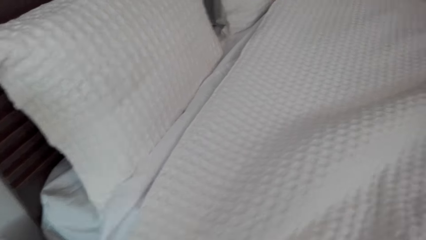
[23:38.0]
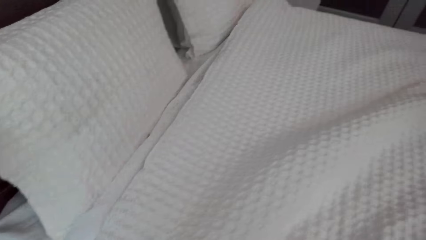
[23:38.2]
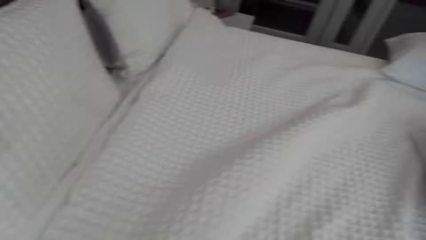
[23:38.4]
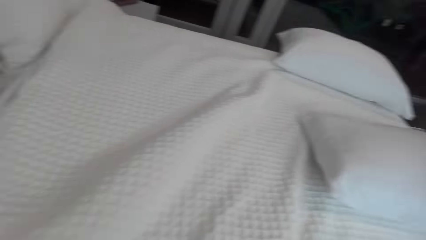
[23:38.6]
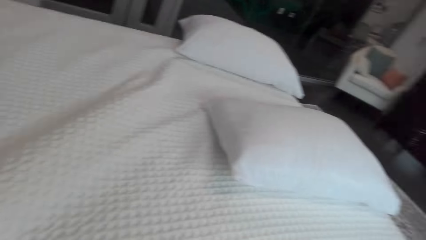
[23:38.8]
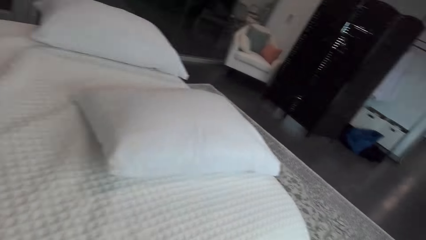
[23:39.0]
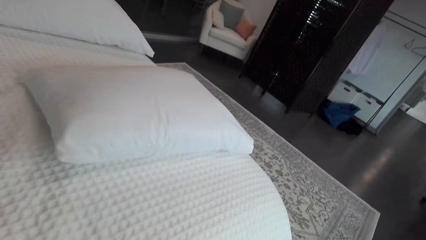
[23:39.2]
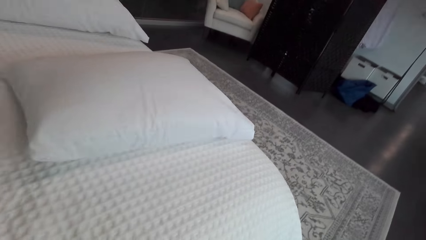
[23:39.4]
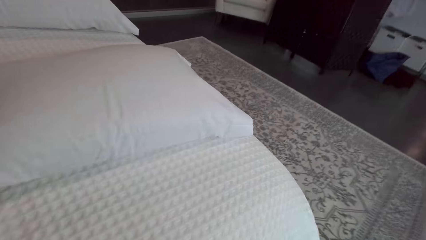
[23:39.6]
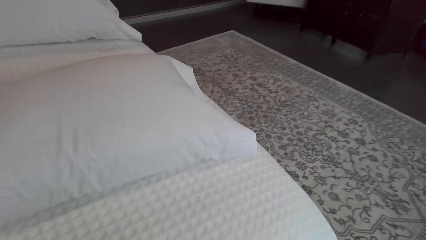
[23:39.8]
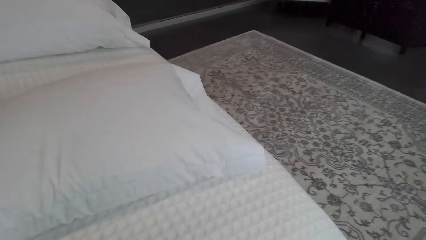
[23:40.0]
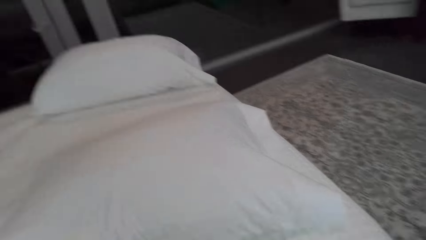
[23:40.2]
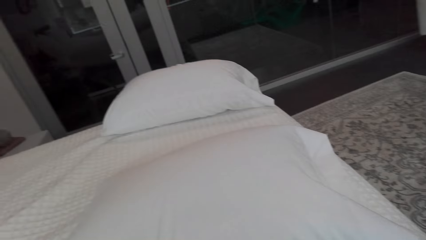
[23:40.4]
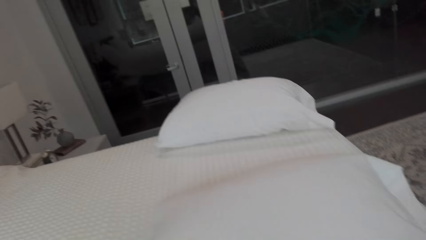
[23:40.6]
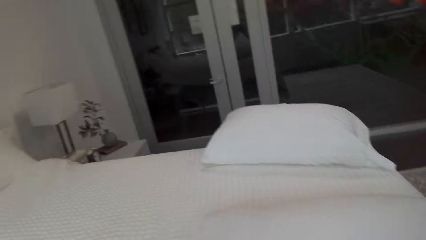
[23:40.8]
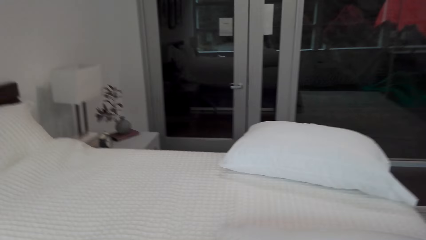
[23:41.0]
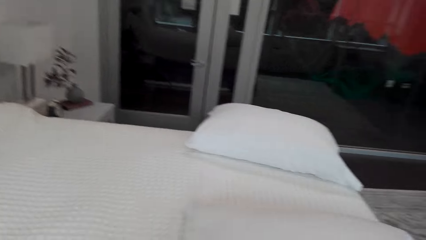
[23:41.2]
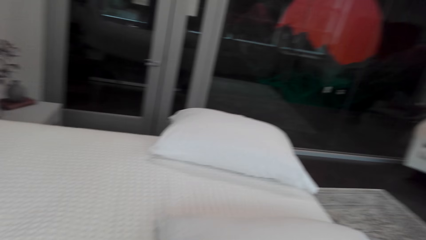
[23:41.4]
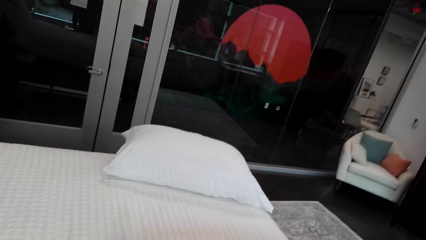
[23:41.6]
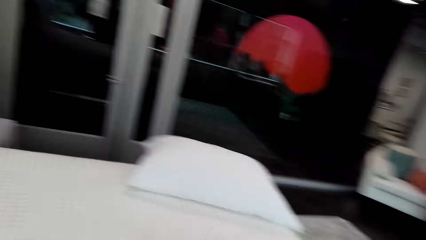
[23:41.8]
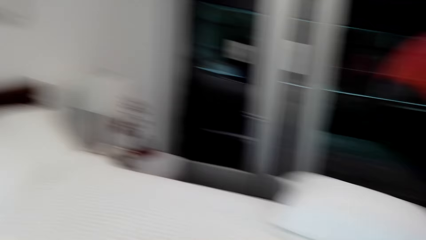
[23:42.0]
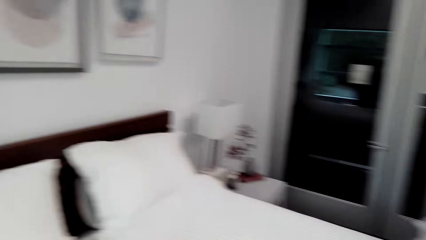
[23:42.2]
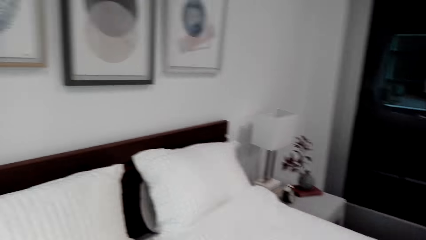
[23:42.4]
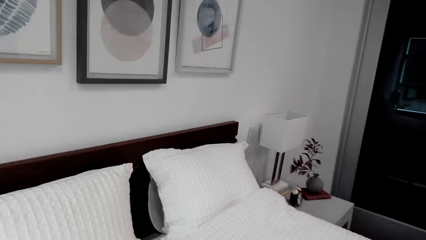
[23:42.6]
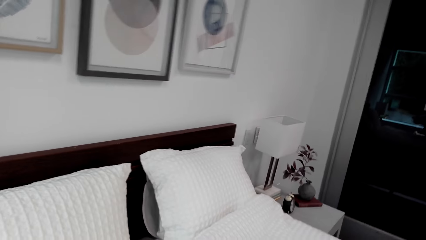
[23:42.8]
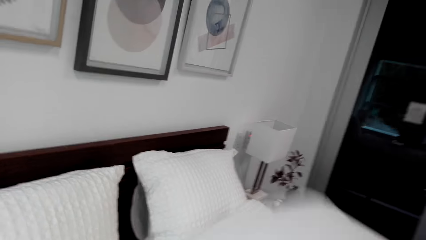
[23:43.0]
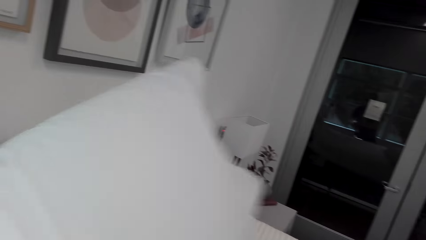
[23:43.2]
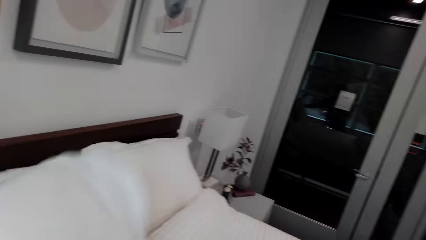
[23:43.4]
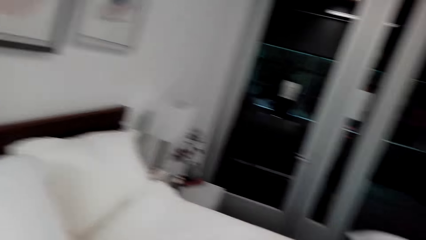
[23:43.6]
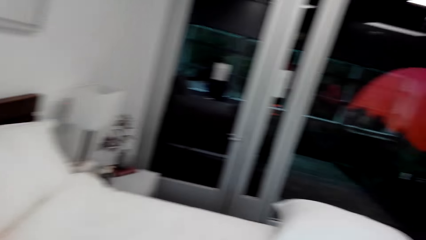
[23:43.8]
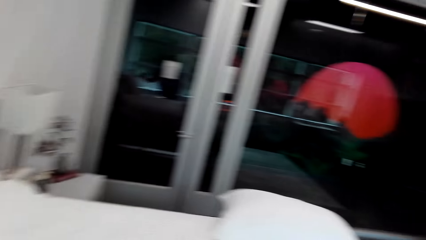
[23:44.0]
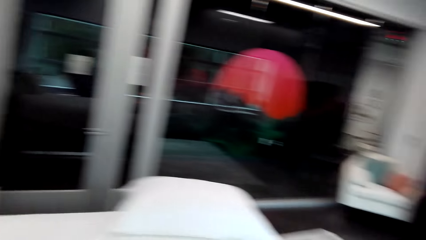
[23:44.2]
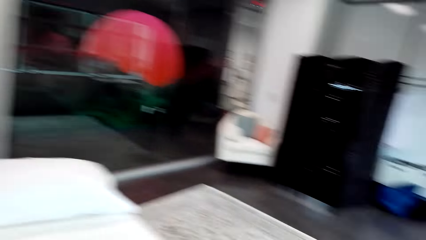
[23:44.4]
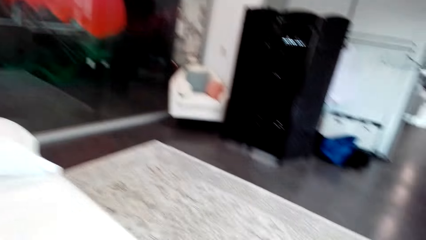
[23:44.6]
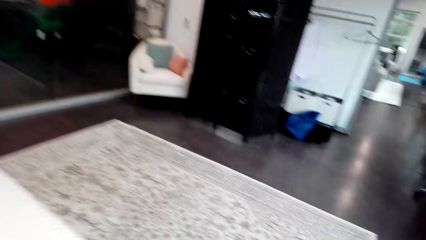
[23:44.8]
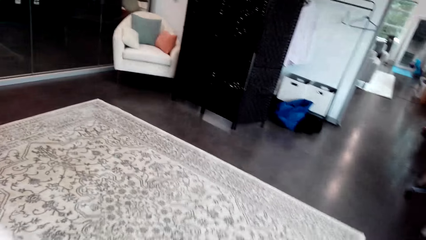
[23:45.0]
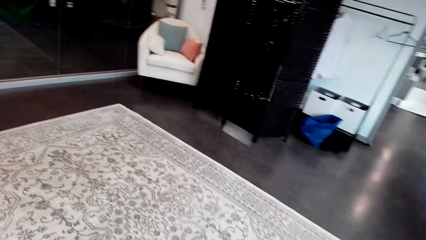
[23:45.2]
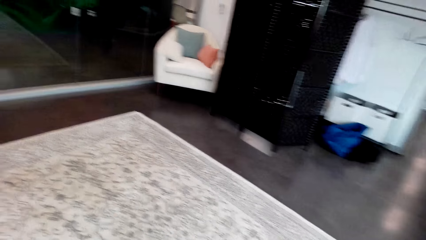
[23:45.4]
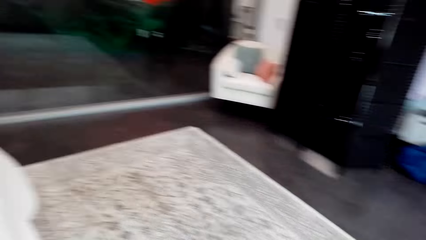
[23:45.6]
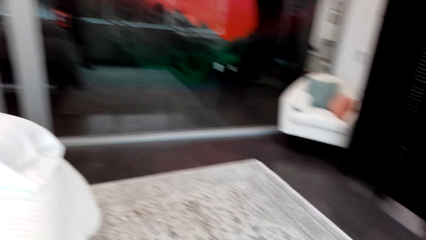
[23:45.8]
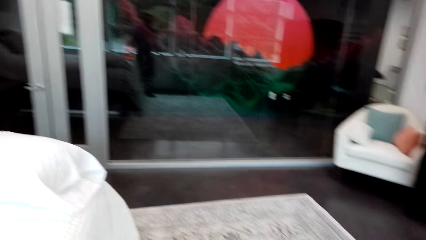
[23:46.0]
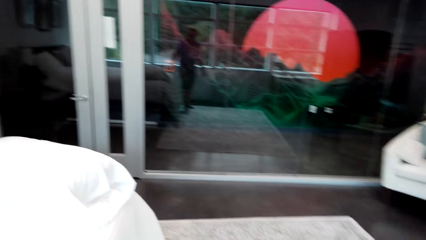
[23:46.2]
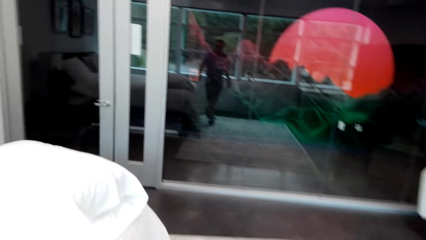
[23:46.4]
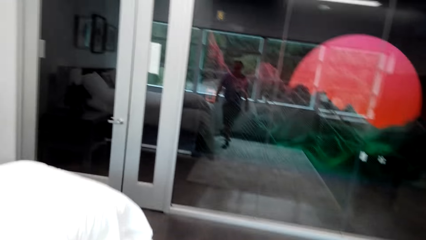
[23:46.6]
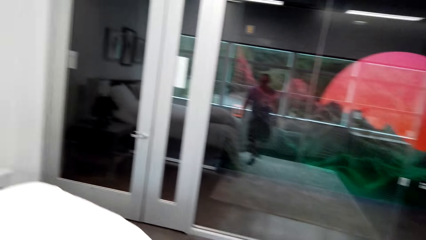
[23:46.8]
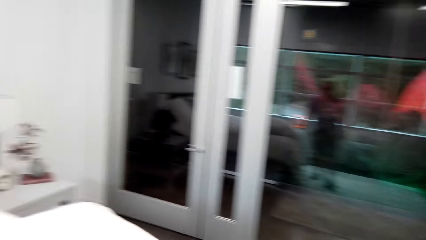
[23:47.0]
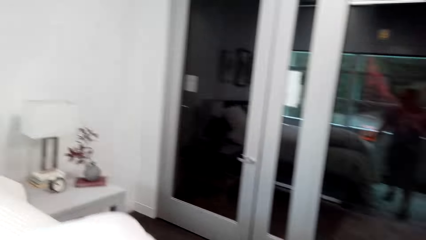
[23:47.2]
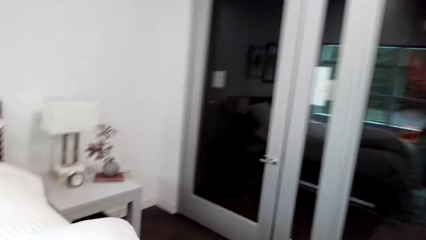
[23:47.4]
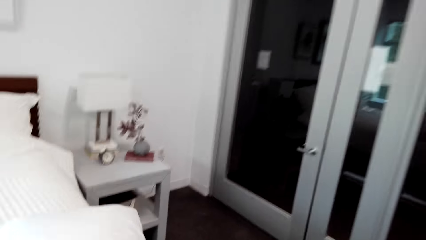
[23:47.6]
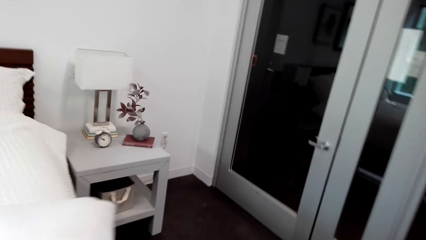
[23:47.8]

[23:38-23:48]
The camera wearer walks around. They pick the pillow. They throw the pillow on the bed. They pick the pillow.

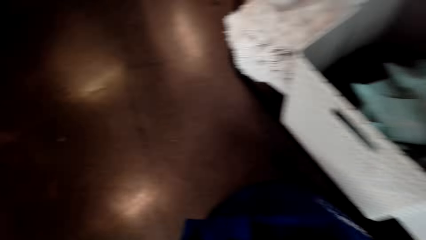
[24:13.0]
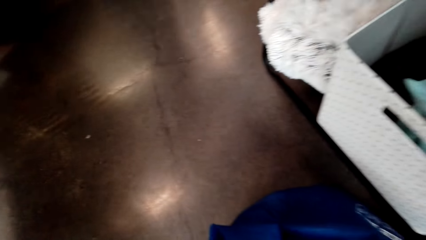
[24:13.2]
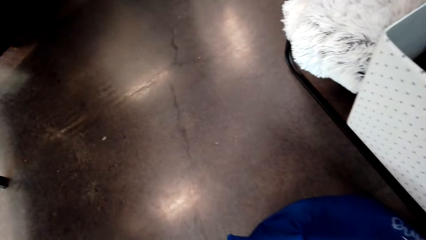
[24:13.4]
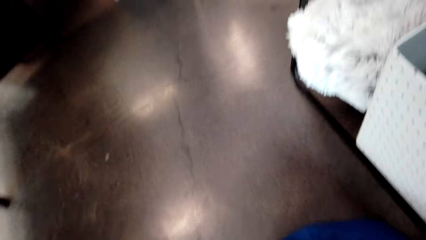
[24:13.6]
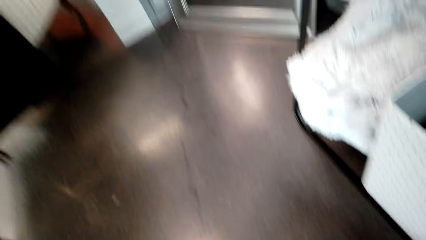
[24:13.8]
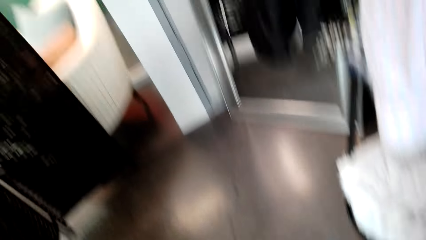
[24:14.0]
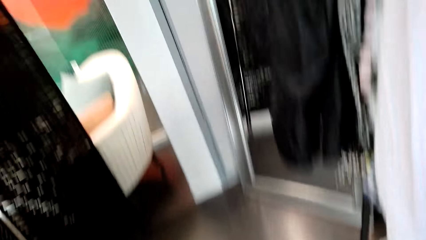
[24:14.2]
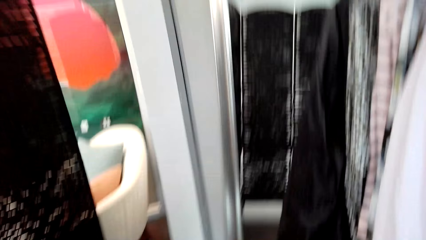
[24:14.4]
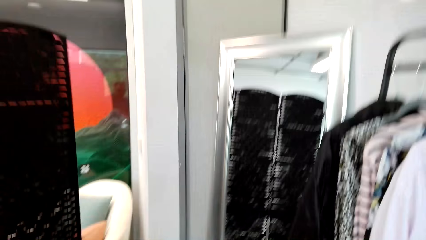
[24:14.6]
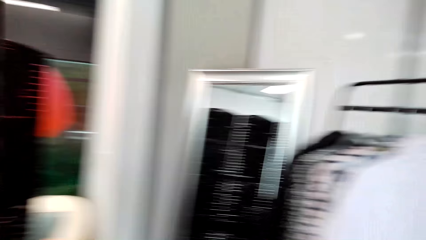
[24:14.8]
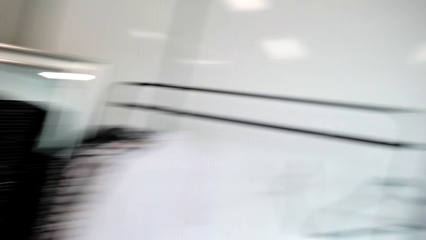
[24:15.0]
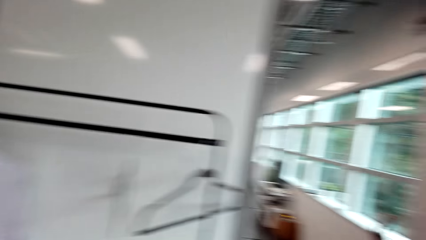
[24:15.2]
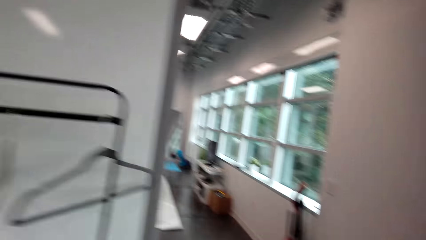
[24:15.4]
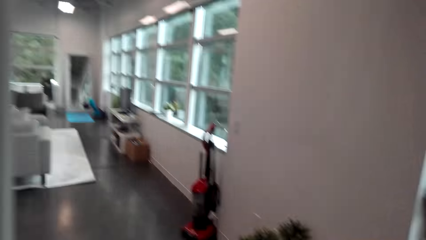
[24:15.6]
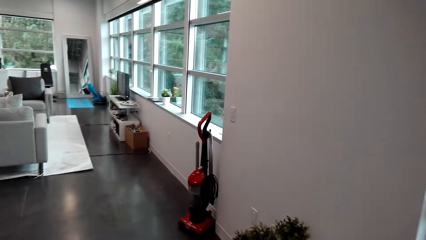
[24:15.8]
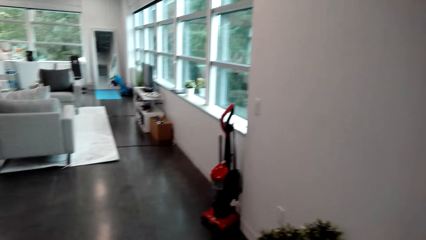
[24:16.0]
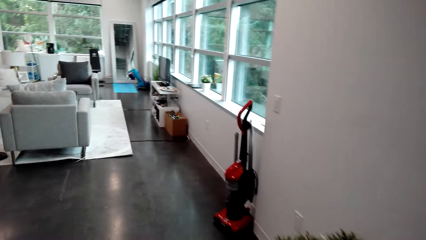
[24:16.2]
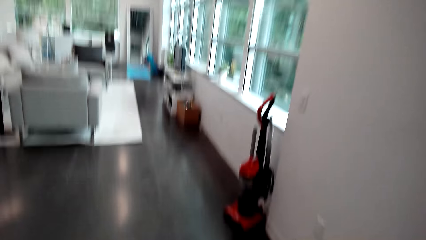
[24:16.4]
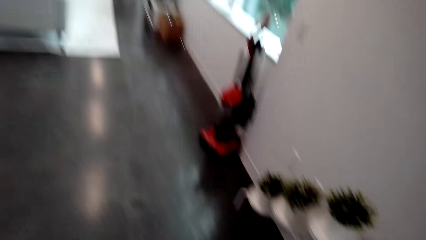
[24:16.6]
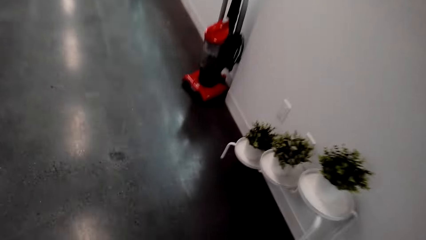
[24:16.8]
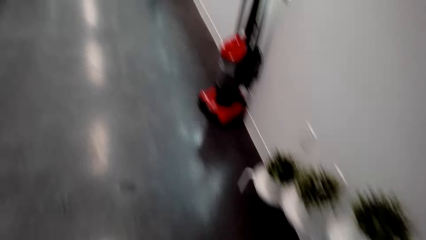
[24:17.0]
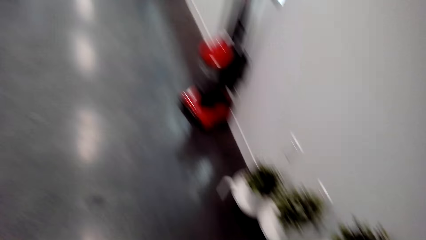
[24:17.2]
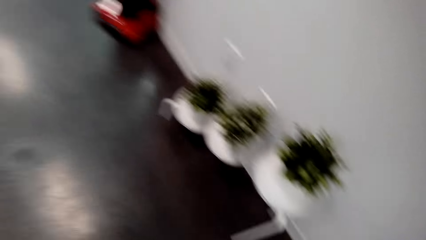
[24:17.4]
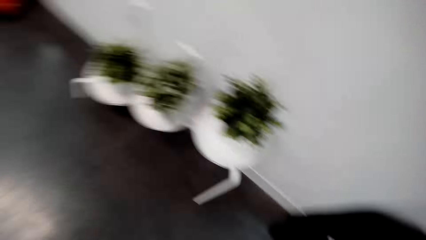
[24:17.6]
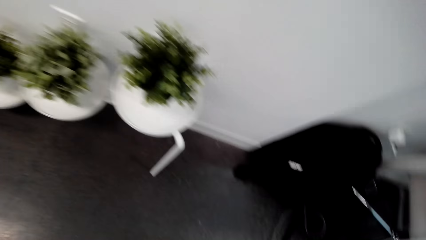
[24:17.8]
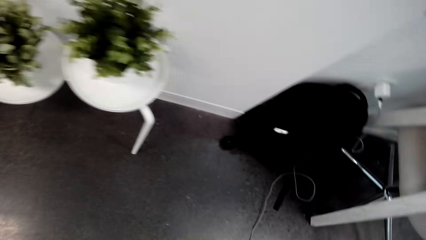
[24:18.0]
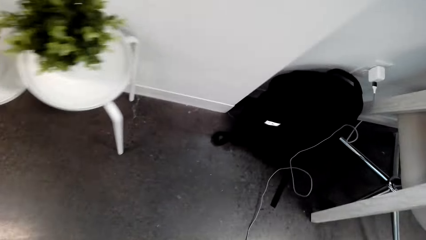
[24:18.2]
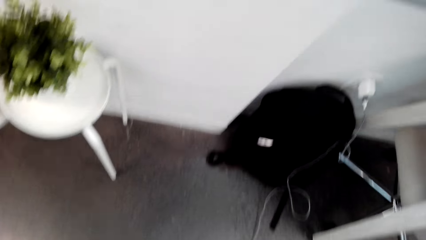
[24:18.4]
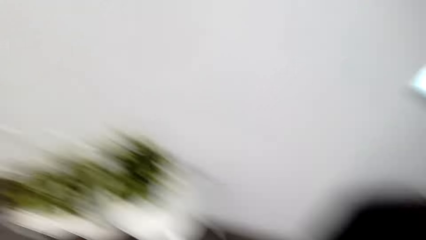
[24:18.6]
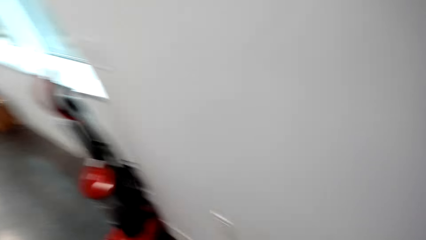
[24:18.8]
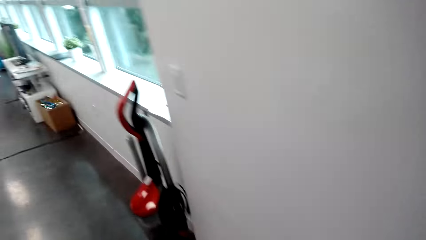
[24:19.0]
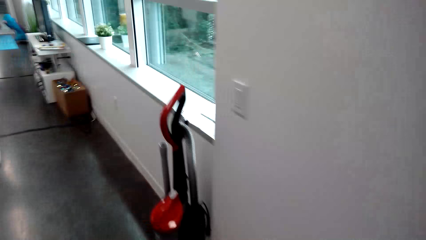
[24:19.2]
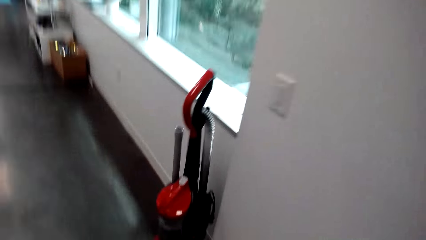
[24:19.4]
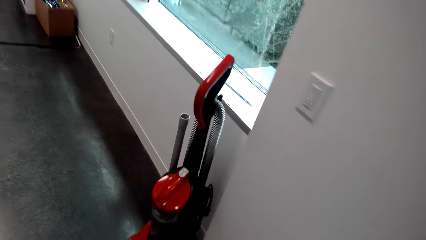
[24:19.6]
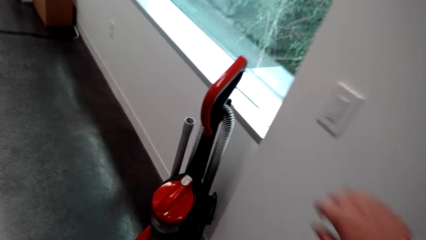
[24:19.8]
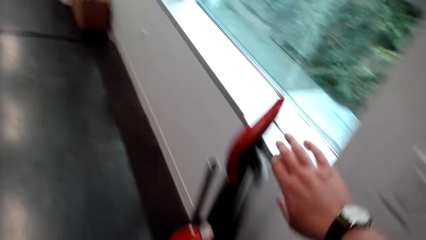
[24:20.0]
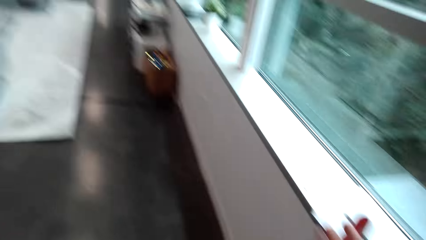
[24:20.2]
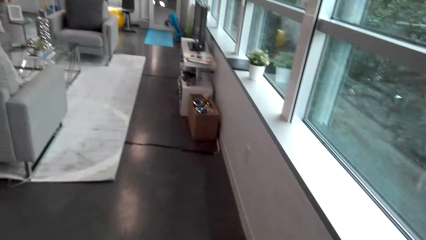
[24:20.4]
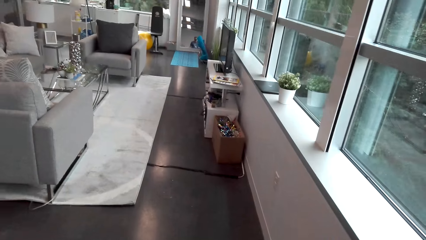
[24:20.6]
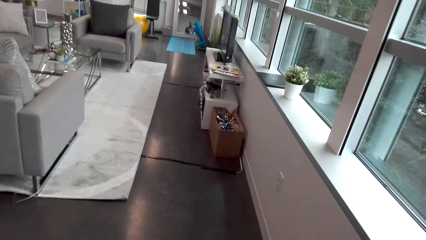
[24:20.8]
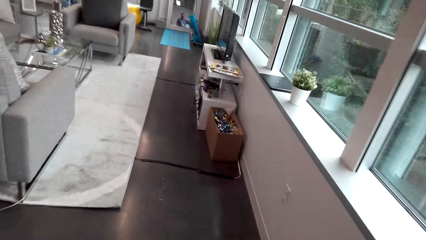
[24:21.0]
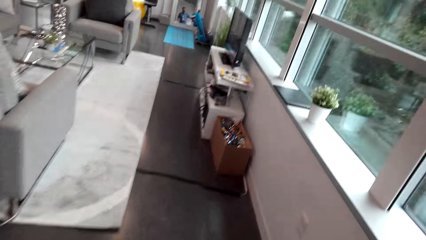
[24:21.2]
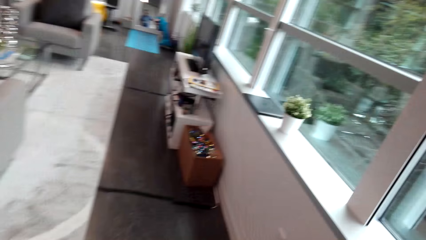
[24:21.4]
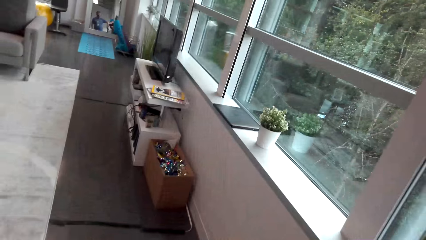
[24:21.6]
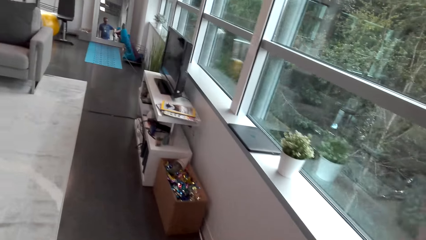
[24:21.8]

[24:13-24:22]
The camera wearer walks around the room. They carry the vacuum cleaner to the living room. They pick the vacuum cleaner. They walk around the room.
